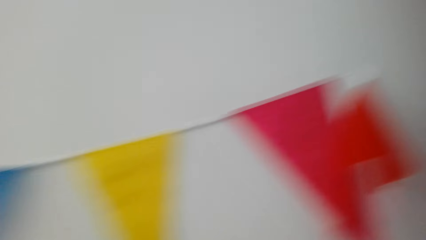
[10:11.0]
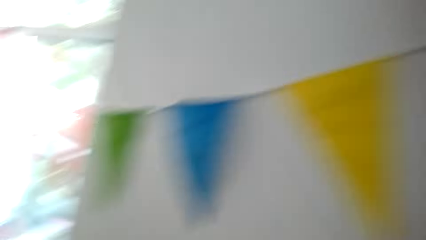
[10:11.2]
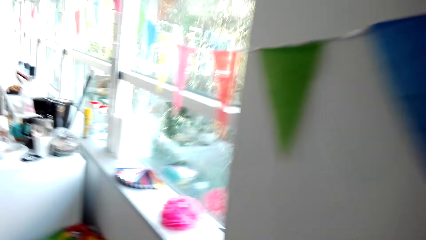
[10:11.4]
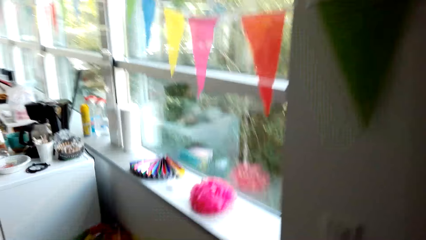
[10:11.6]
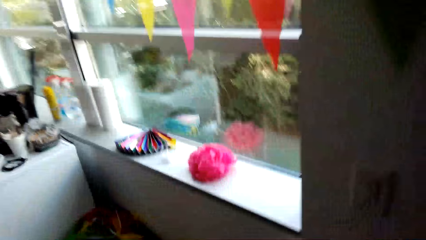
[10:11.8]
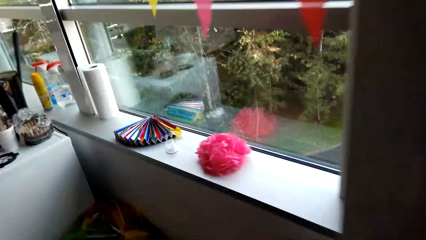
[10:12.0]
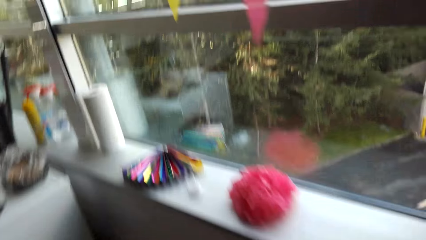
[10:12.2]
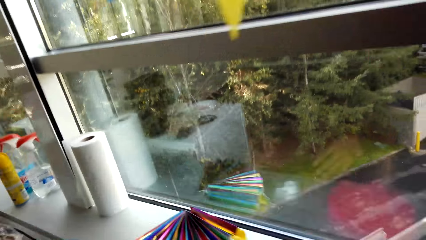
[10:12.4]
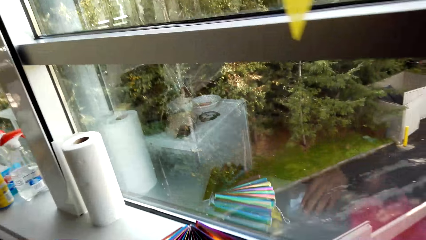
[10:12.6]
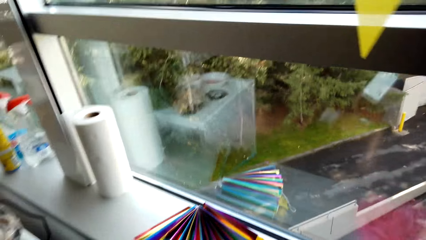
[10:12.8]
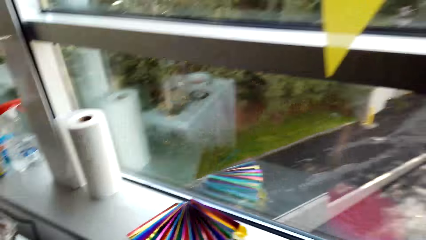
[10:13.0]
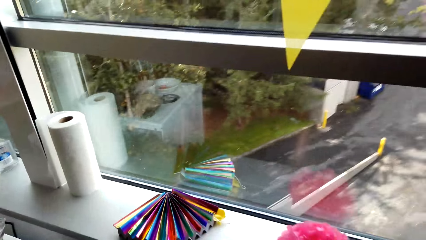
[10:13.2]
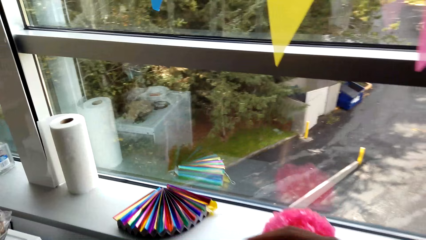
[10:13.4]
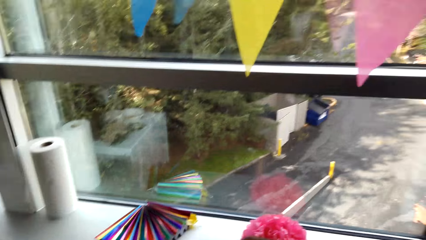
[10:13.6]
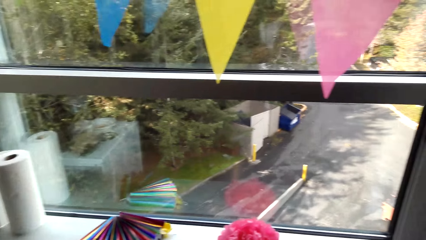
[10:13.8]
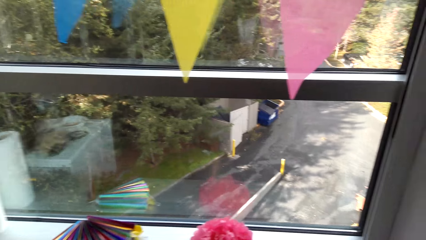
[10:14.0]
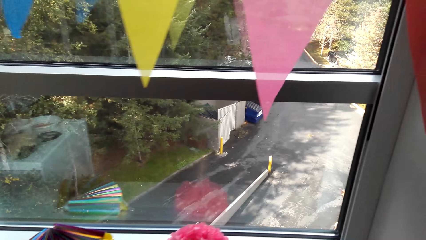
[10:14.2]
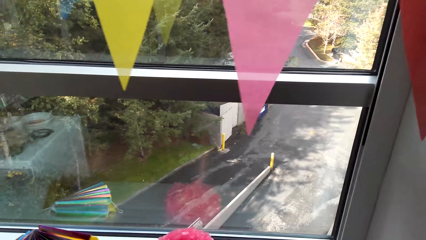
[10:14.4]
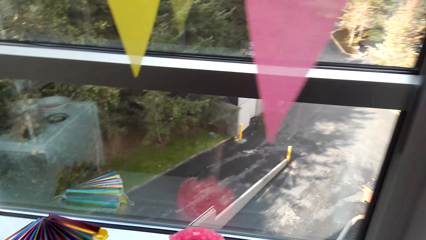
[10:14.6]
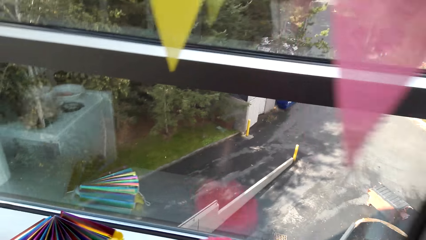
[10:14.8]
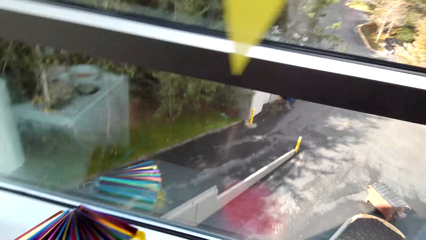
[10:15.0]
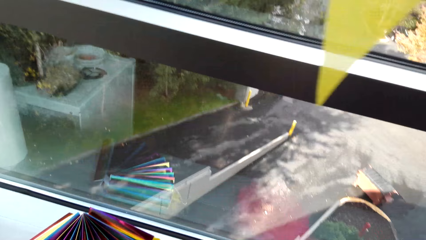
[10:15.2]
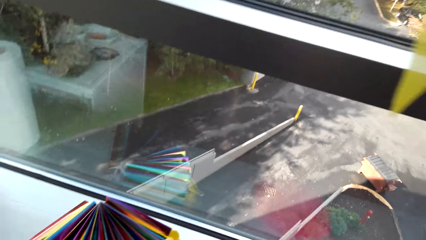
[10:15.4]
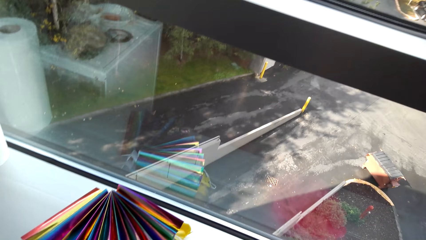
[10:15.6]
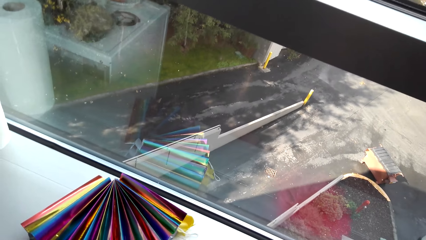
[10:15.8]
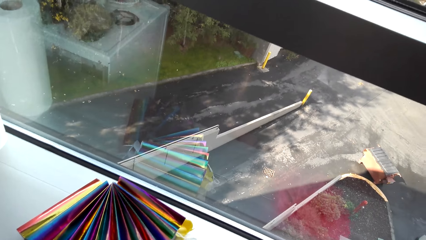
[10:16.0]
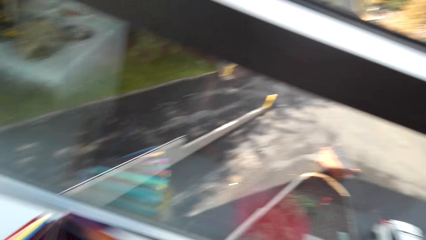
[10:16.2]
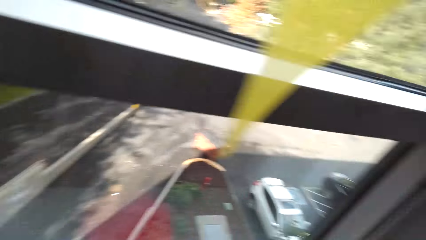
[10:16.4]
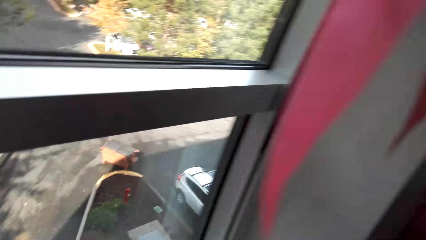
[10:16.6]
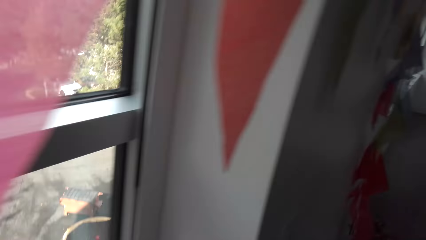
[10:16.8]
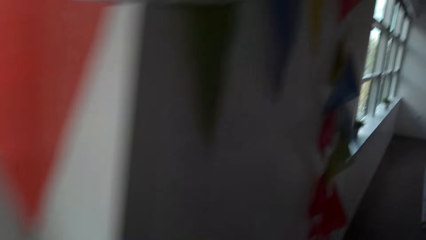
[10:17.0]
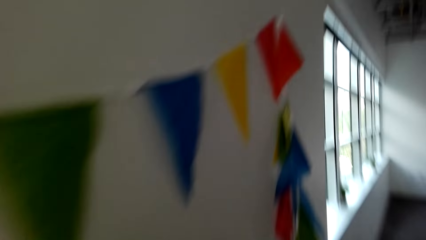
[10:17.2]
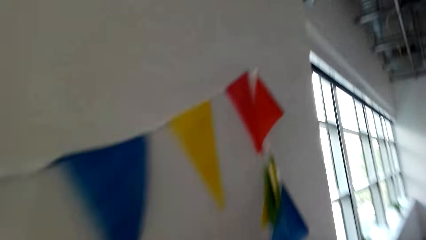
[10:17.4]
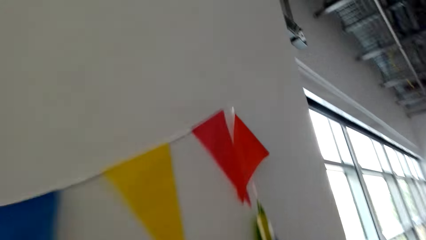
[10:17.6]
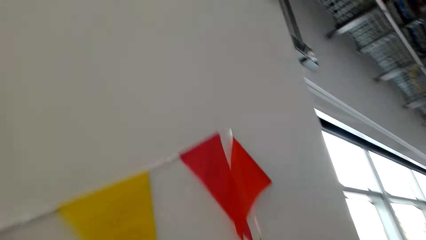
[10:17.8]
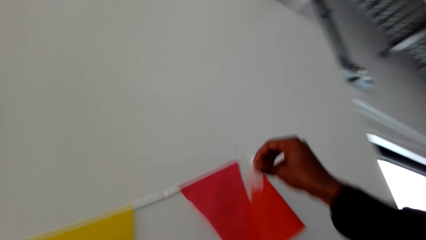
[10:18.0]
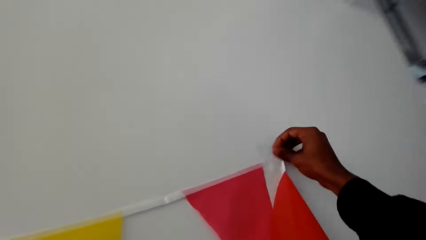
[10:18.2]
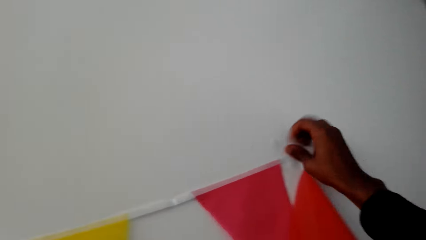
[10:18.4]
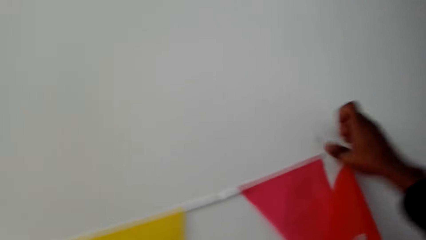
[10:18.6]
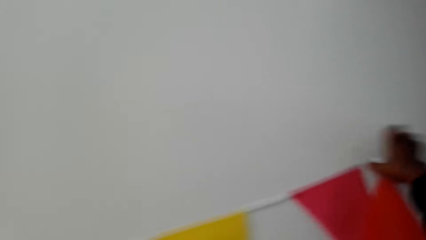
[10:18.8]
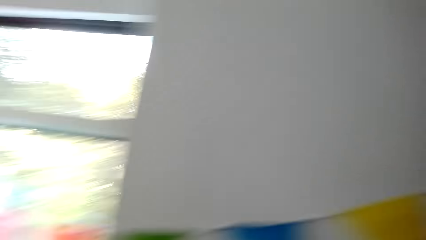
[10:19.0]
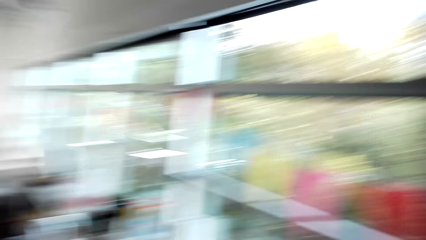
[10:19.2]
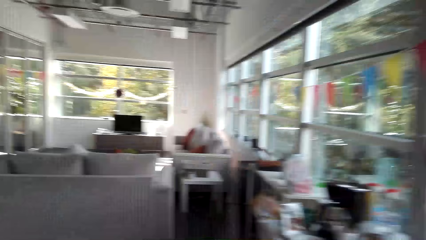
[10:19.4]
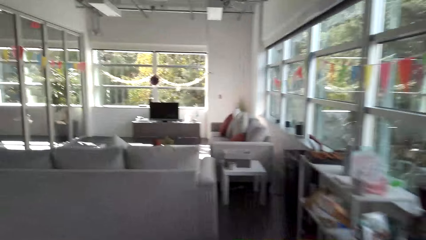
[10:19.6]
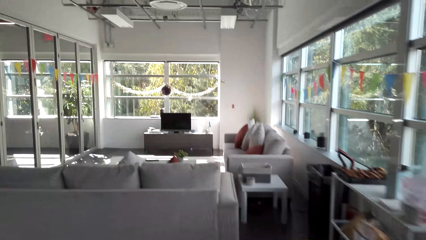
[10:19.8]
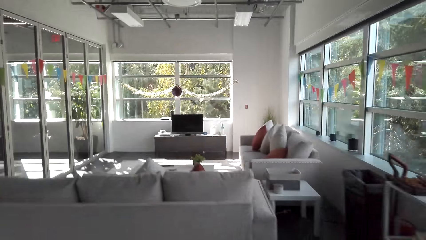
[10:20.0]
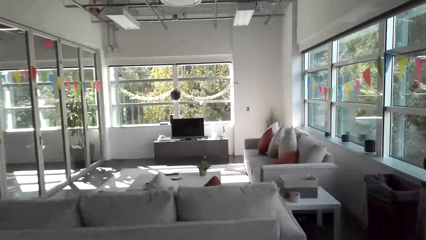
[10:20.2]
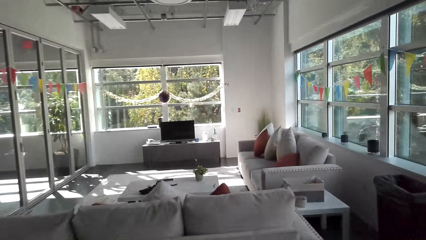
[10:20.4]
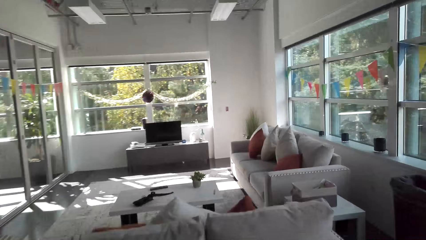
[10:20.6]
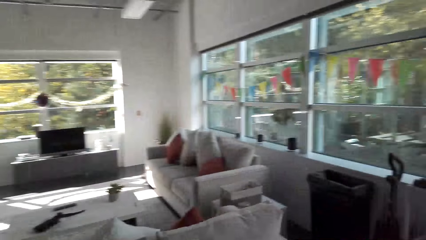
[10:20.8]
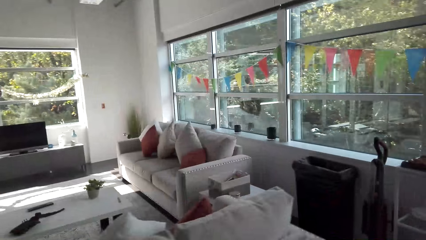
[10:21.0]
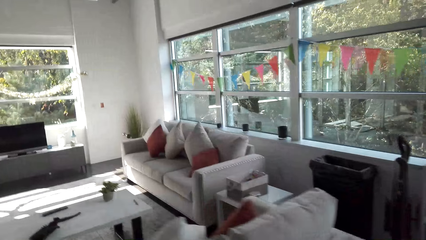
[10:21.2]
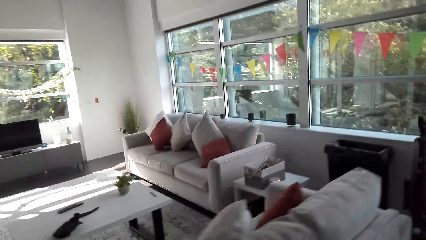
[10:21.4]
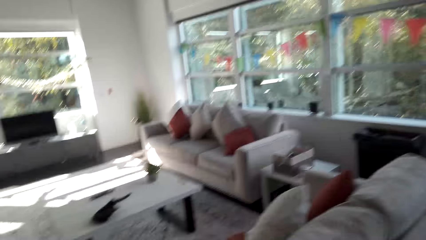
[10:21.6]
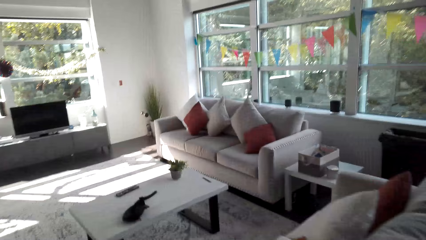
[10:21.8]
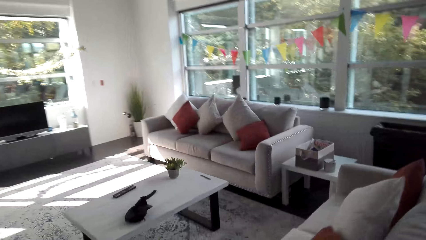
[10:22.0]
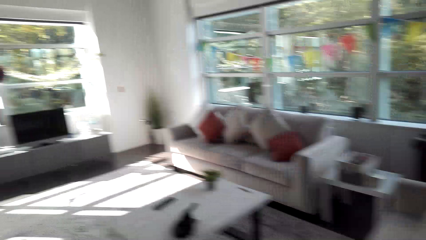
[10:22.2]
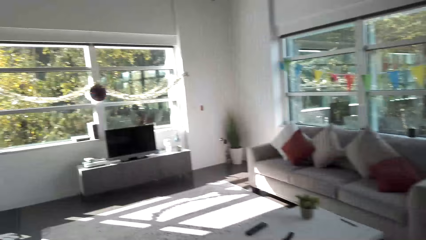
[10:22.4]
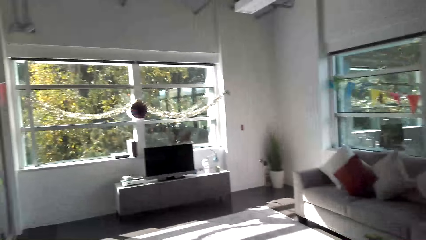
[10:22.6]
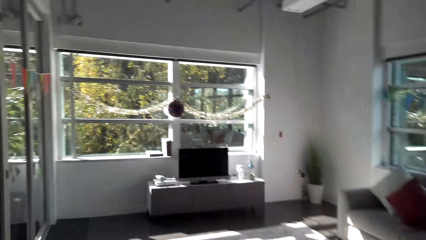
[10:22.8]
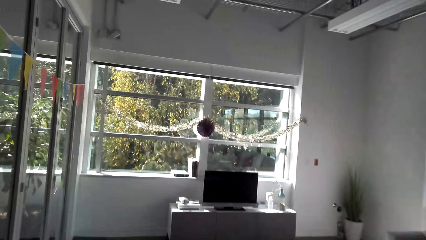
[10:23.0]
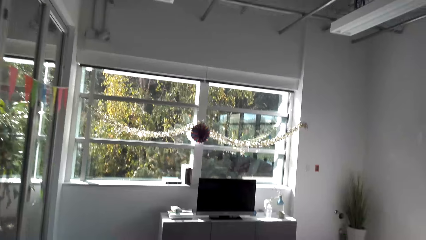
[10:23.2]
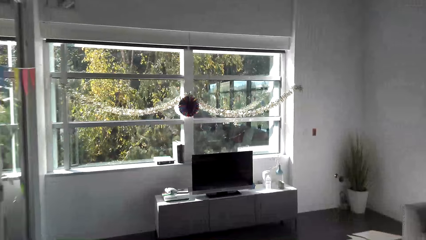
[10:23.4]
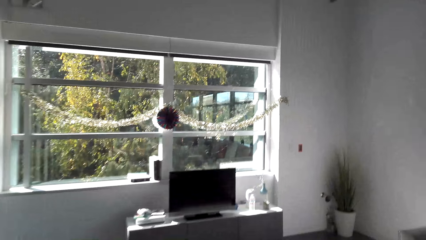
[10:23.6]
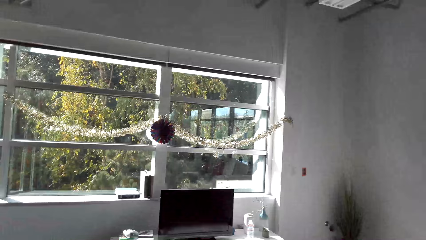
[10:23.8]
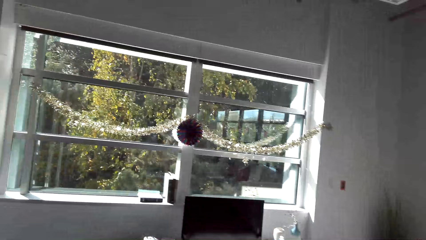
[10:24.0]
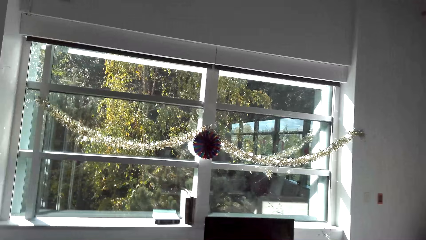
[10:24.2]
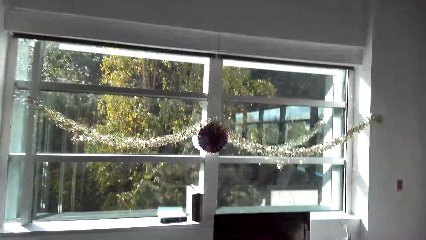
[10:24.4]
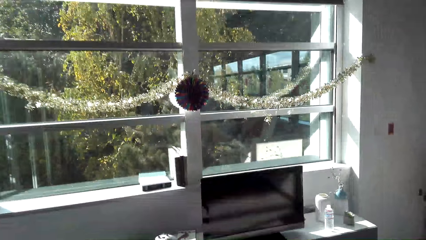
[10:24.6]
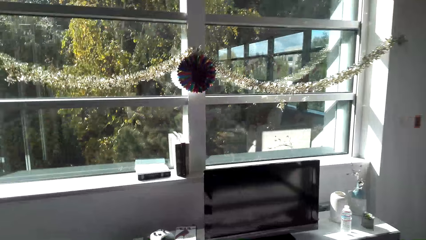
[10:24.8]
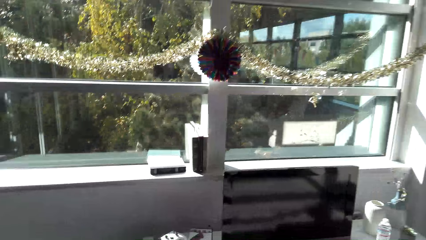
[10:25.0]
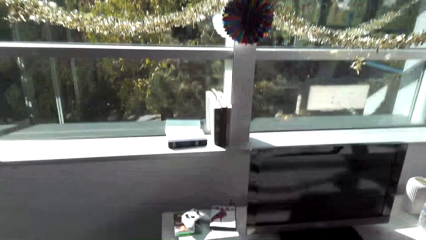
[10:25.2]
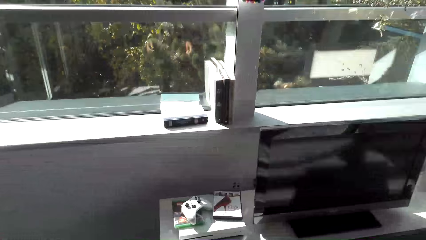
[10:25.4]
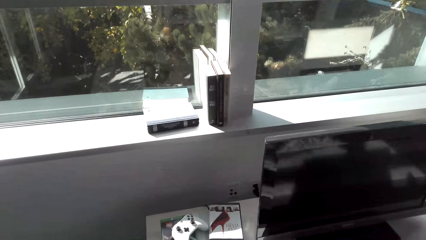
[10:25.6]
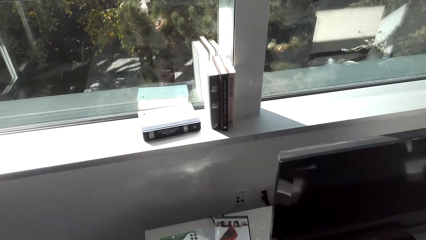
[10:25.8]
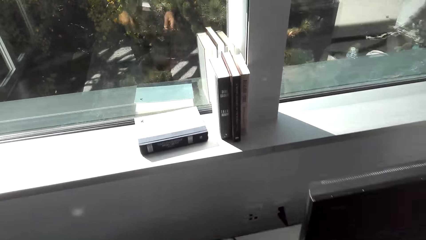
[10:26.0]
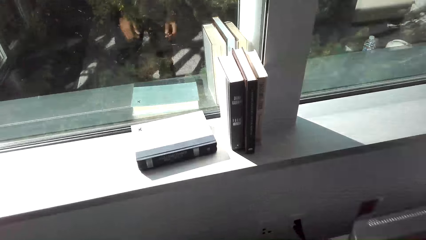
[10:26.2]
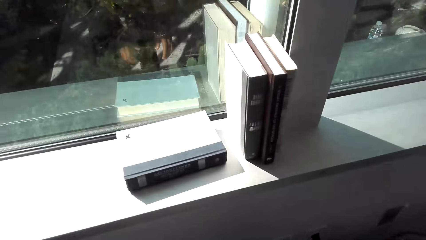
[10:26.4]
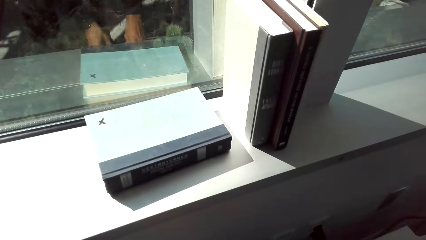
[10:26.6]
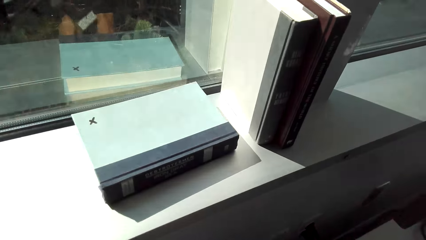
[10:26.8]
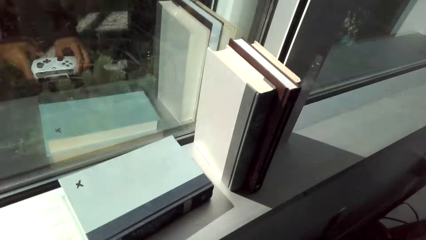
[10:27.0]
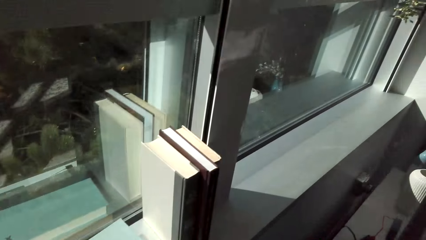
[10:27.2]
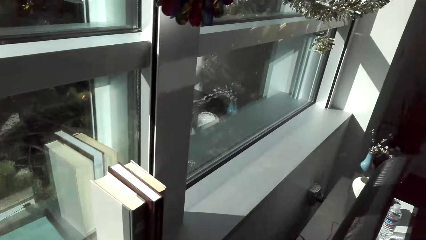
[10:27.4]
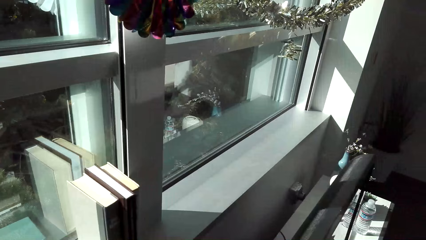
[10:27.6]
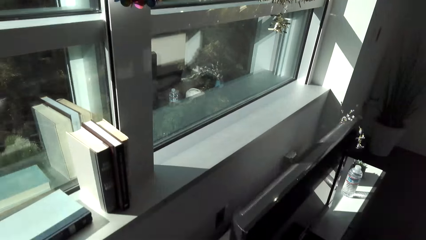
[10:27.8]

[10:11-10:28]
The camera wearer looks around. They walk around. They pick up something. They walk around. They put sellotape on the decoration. They stick the decoration on the wall. They walk around.
